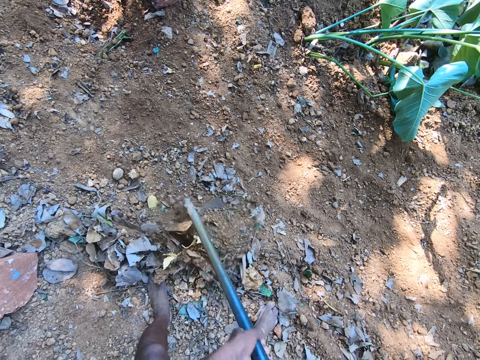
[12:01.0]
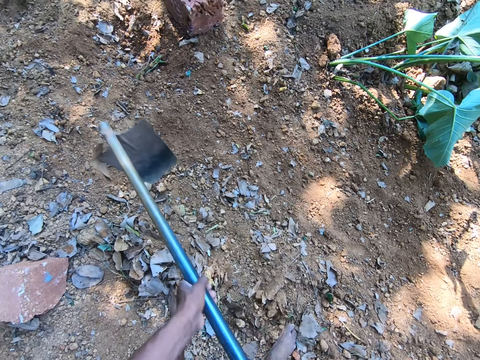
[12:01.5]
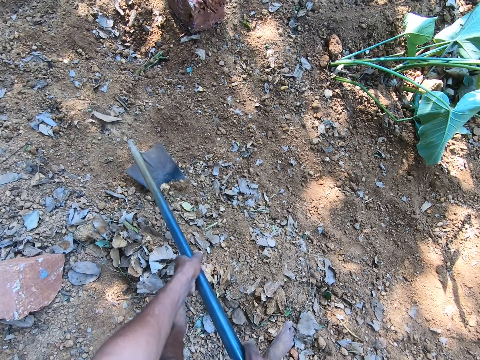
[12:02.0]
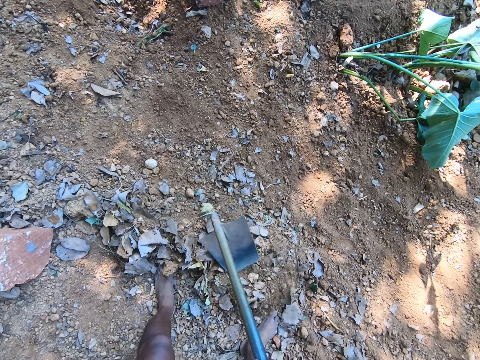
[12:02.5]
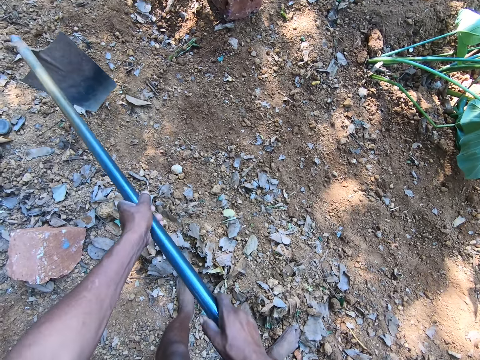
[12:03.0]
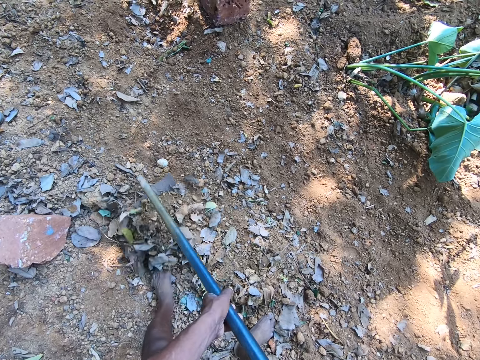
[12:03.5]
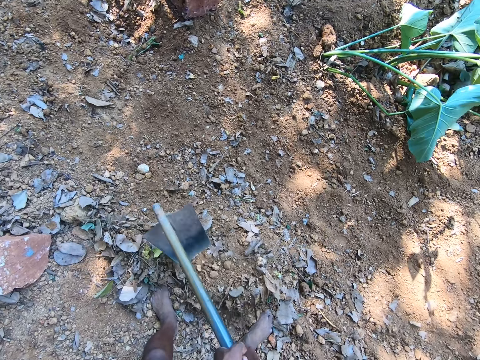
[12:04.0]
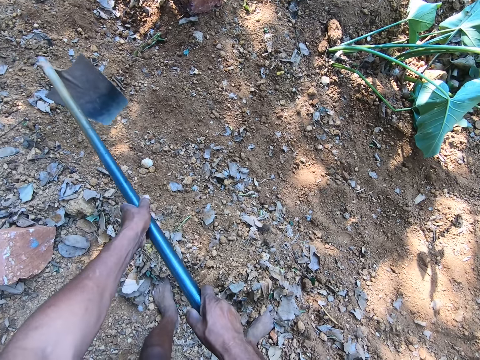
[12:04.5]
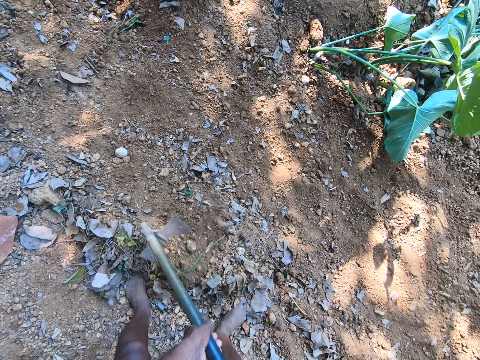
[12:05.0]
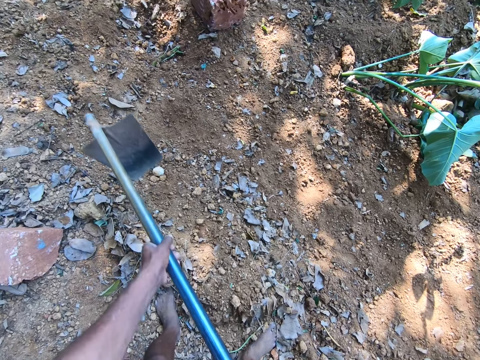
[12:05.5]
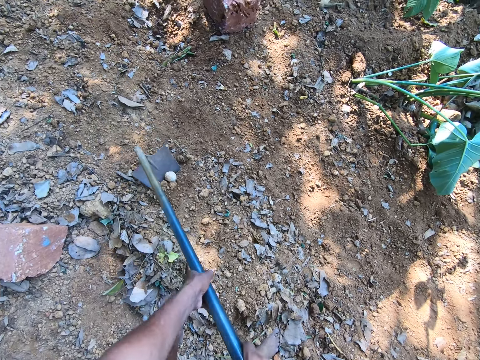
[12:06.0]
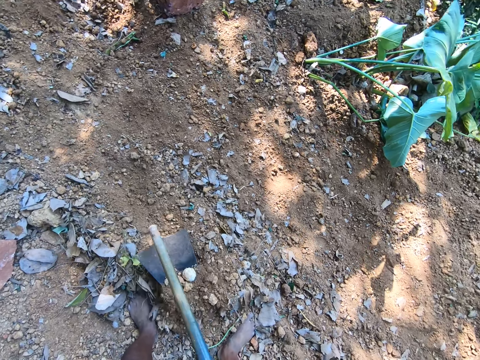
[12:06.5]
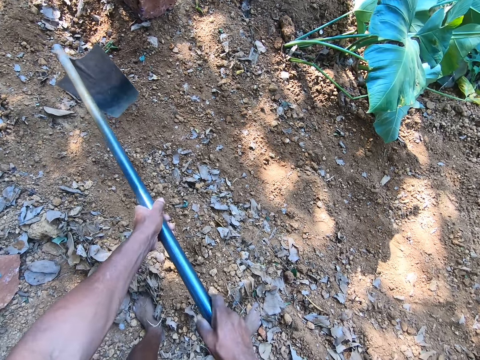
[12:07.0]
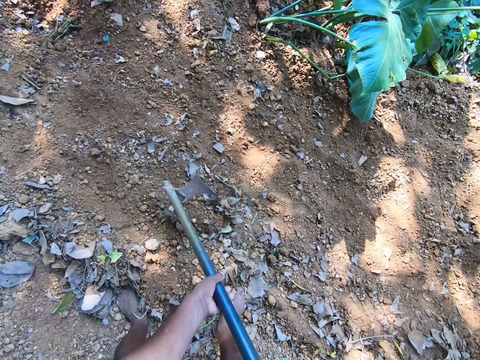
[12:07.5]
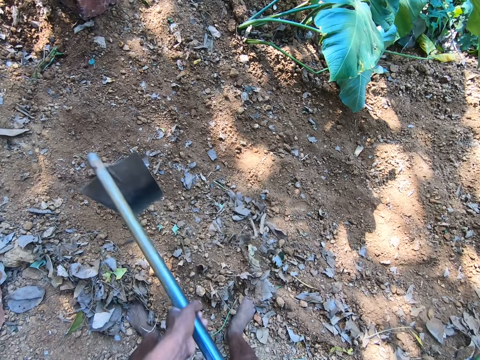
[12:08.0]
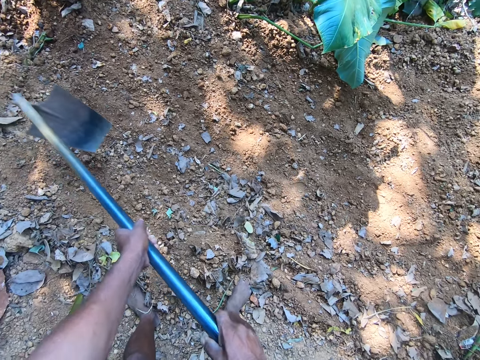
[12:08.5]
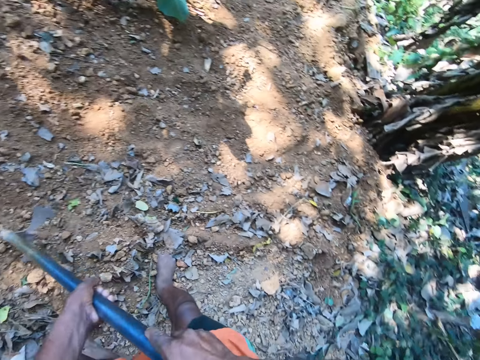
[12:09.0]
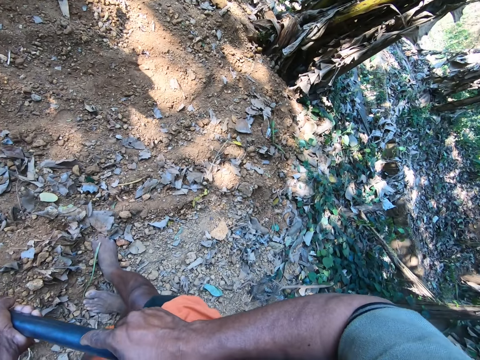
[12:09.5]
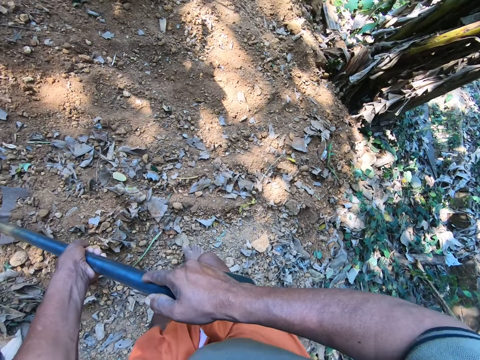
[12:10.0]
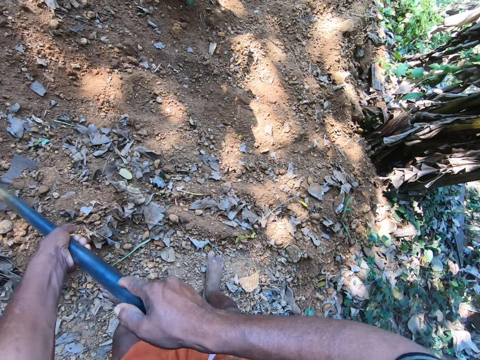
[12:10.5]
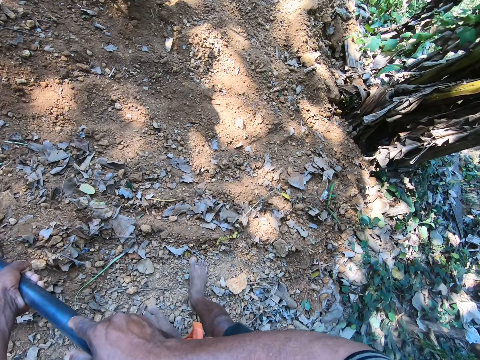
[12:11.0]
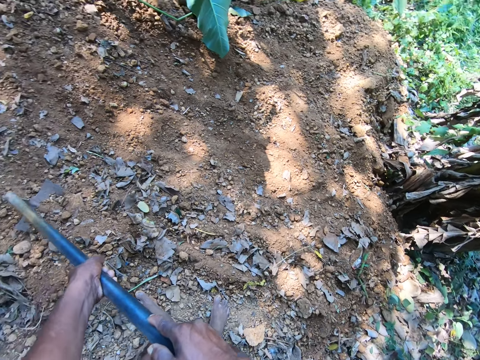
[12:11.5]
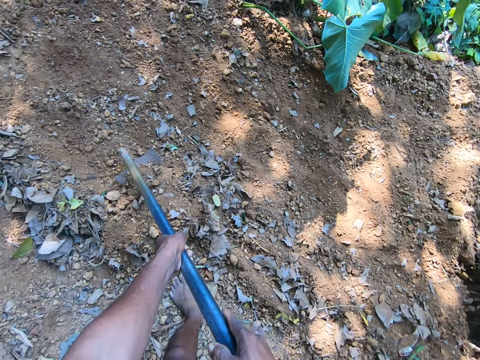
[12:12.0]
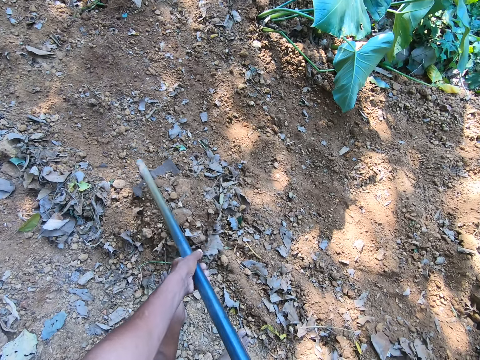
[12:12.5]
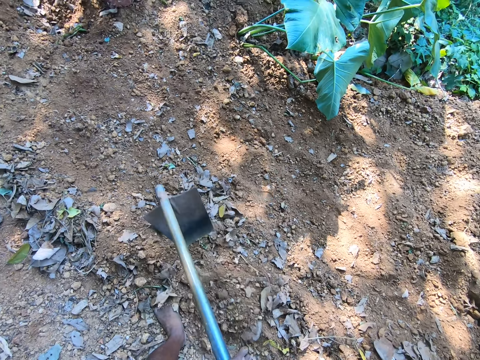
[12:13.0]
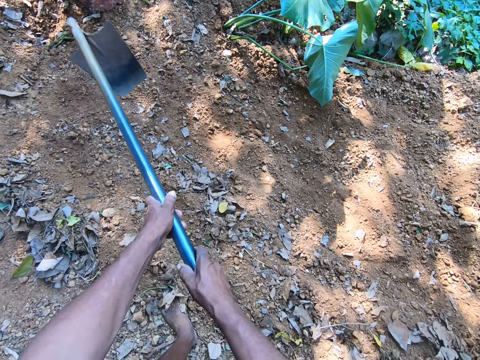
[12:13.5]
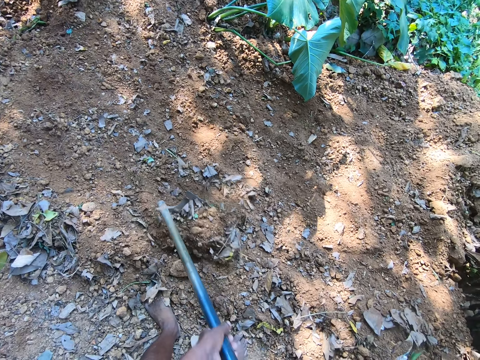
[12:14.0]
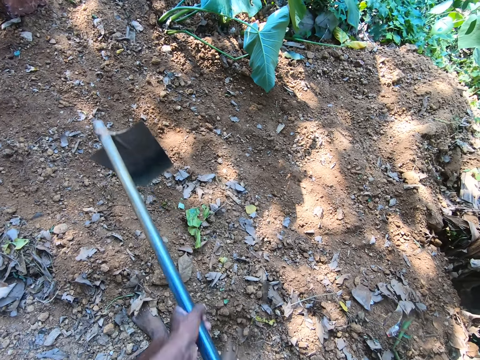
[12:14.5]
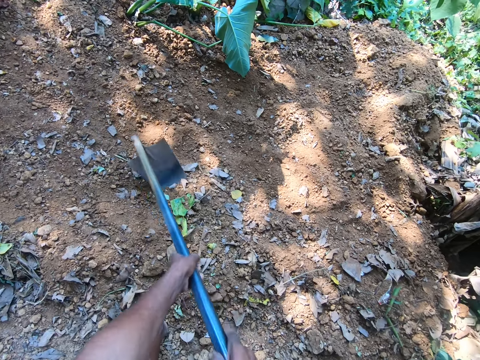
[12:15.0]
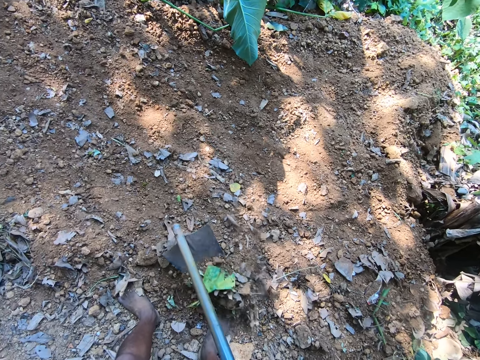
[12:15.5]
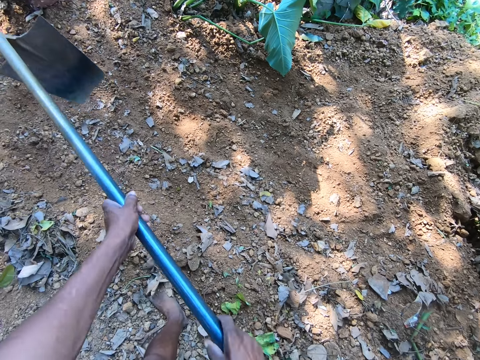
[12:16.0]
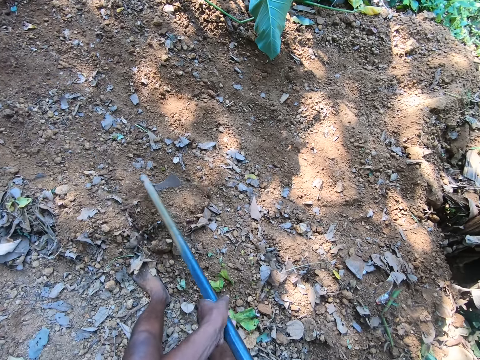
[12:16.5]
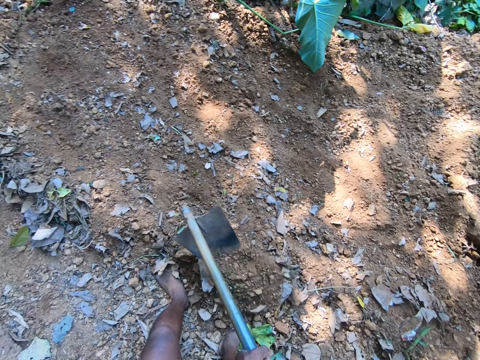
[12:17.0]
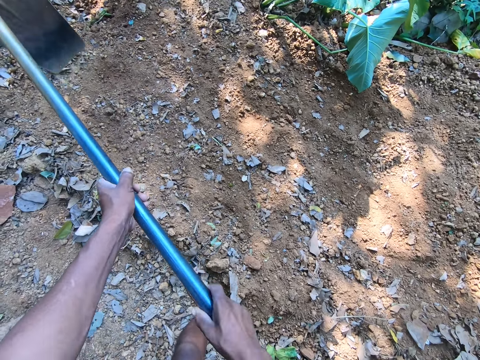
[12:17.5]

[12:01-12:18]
The camera wearer looks around in the compound. They clear soil with a hoe.

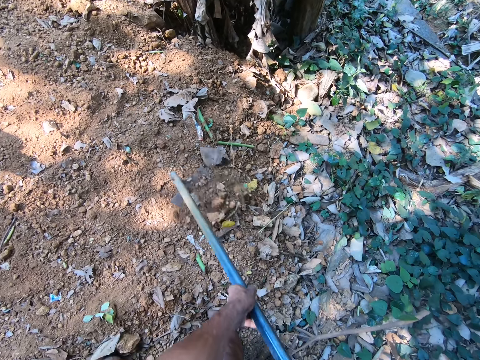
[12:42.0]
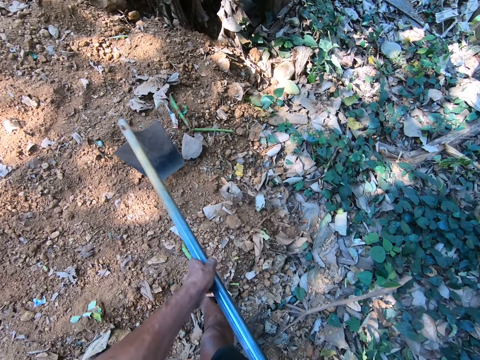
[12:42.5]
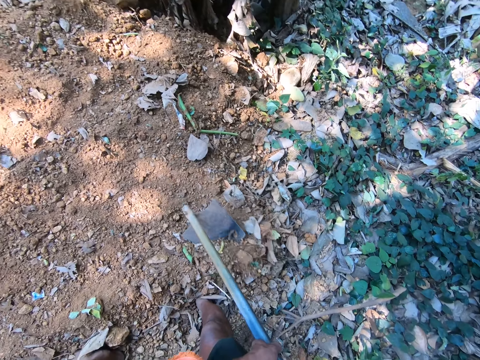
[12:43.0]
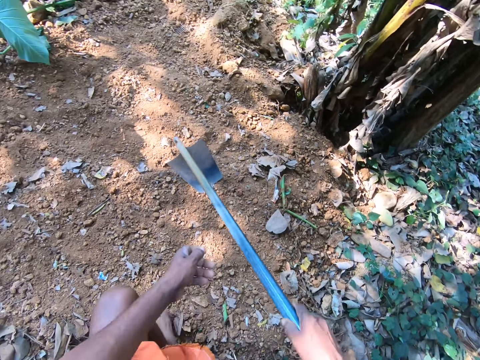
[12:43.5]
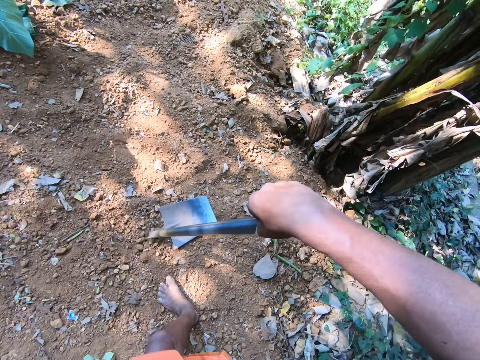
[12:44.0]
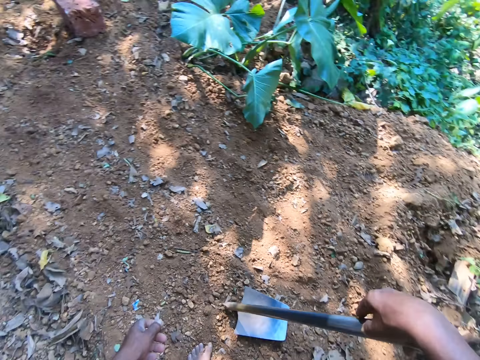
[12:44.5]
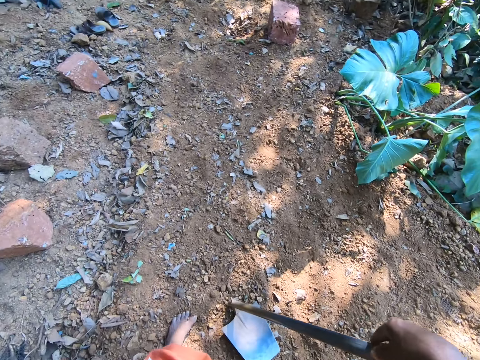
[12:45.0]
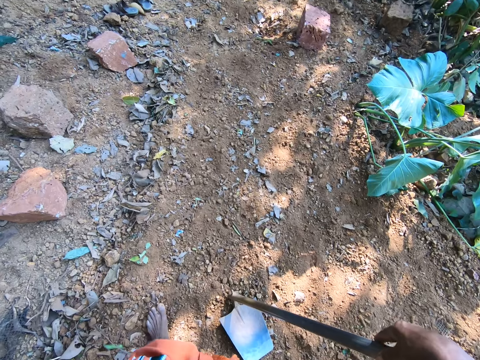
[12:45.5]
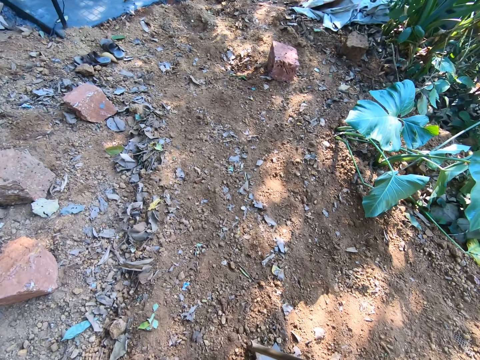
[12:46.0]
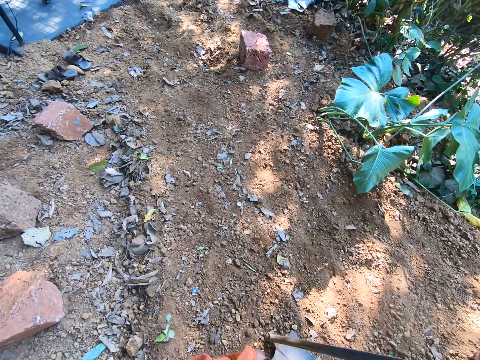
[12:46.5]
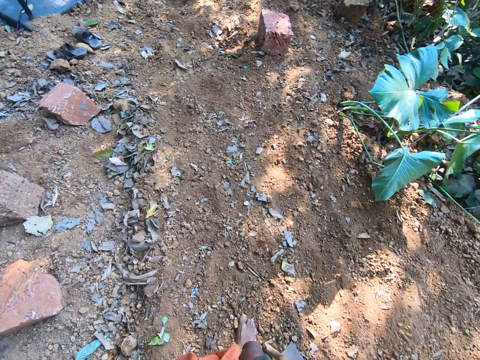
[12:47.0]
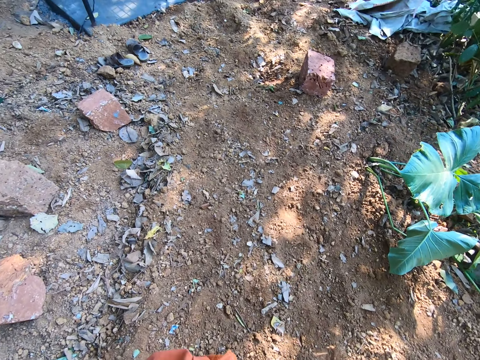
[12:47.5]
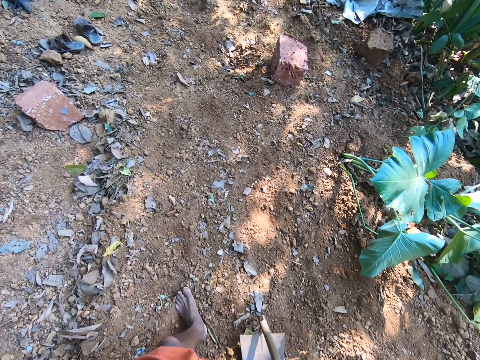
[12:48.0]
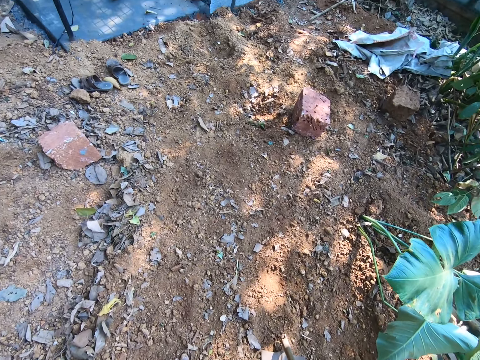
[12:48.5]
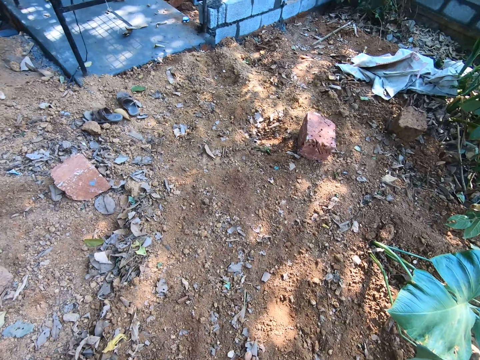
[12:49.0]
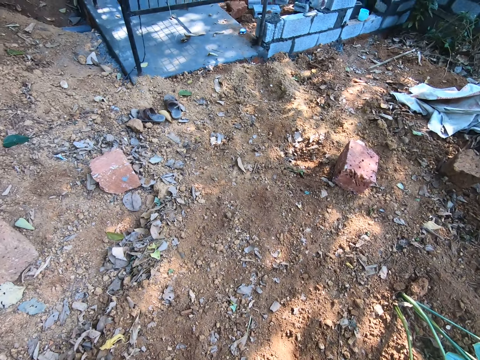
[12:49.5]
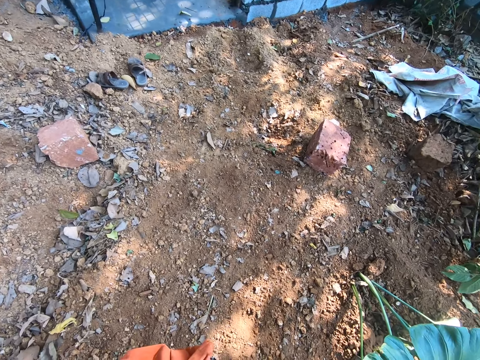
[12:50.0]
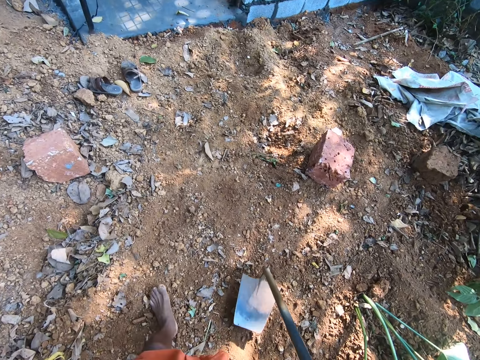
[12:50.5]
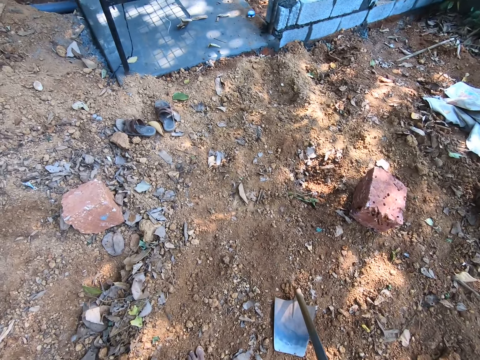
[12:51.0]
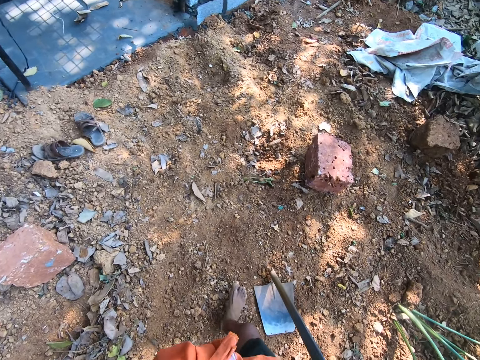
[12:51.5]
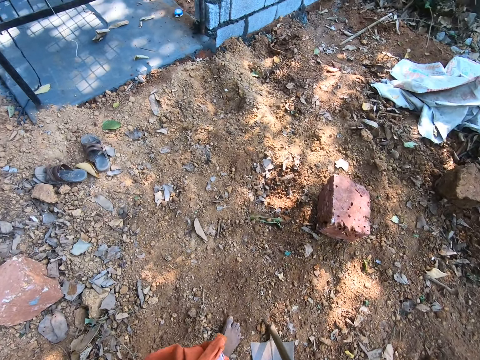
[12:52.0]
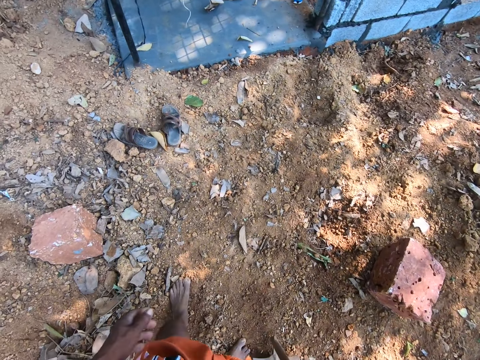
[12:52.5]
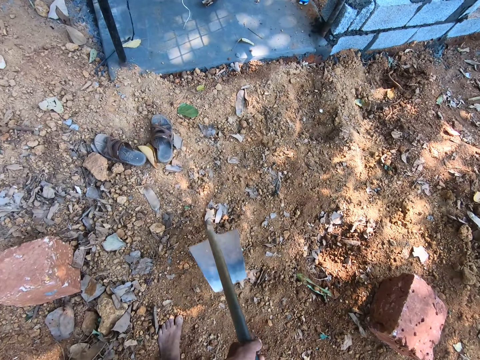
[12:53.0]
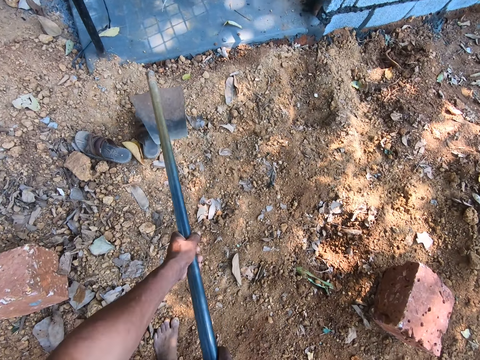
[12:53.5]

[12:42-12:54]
The camera wearer looks around in the compound. He drops the hoe on the floor with his right hand. He drops the hoe on the floor with his right hand again.
